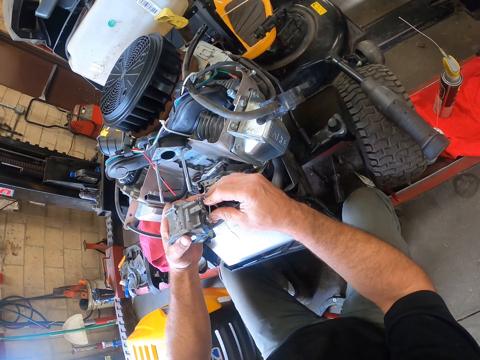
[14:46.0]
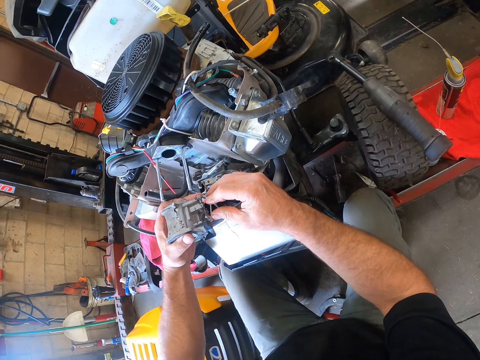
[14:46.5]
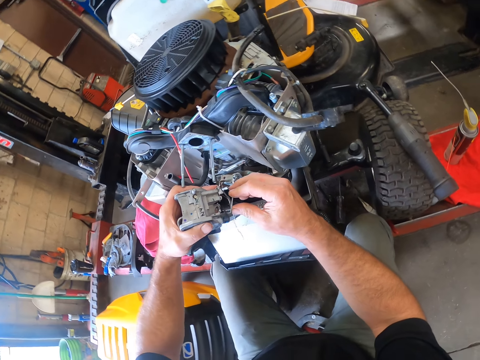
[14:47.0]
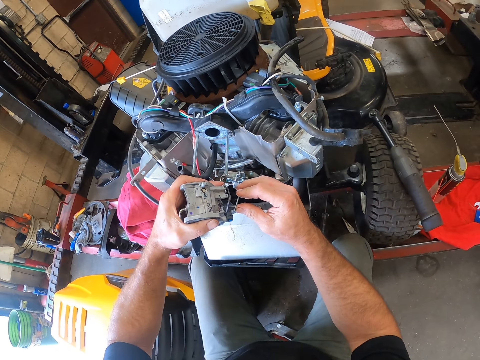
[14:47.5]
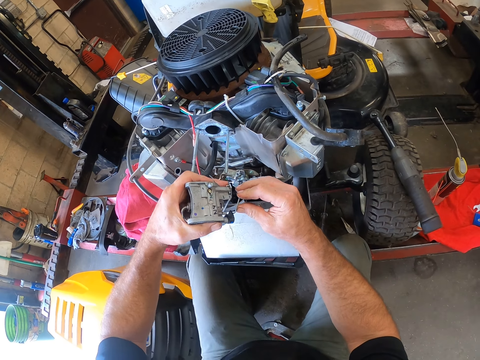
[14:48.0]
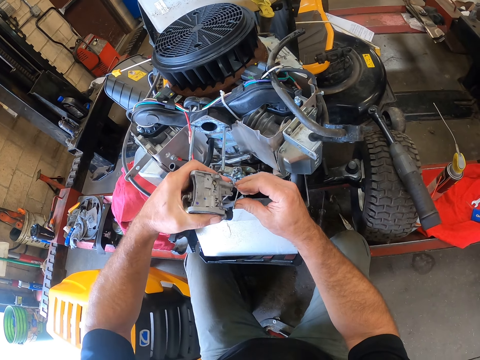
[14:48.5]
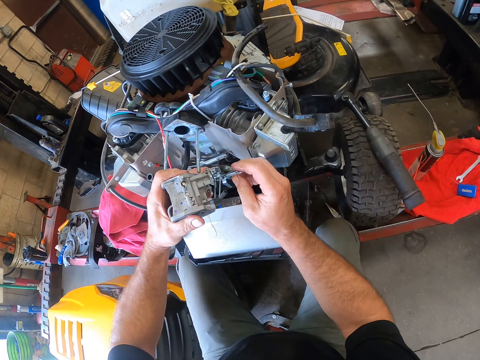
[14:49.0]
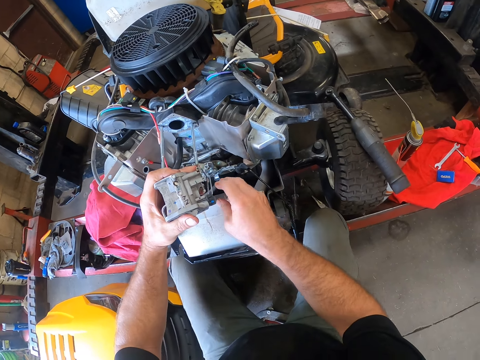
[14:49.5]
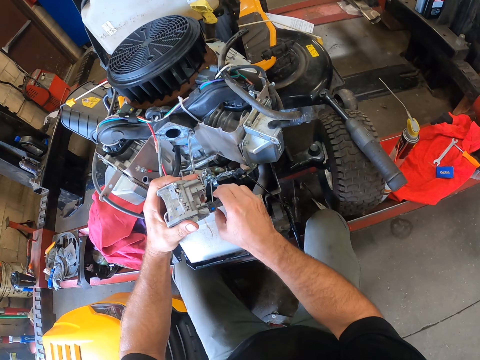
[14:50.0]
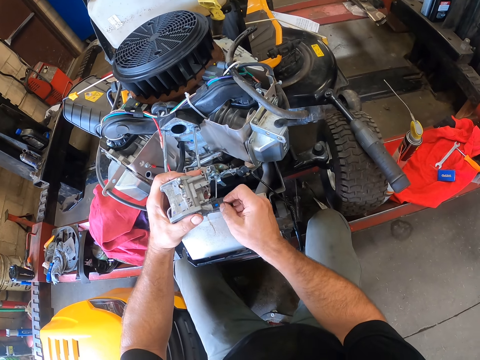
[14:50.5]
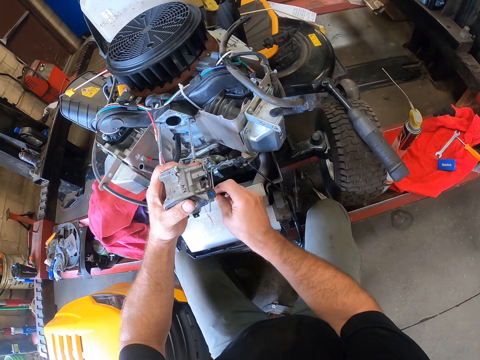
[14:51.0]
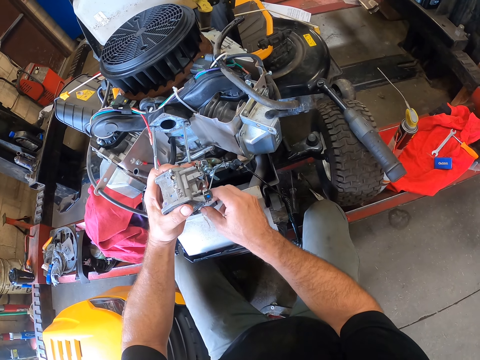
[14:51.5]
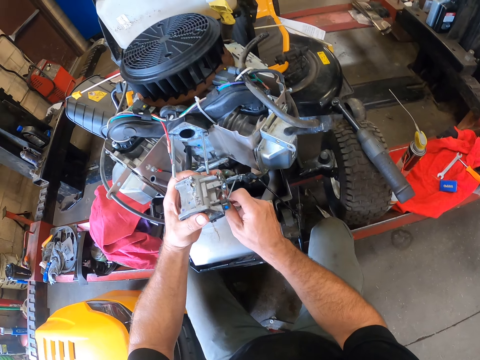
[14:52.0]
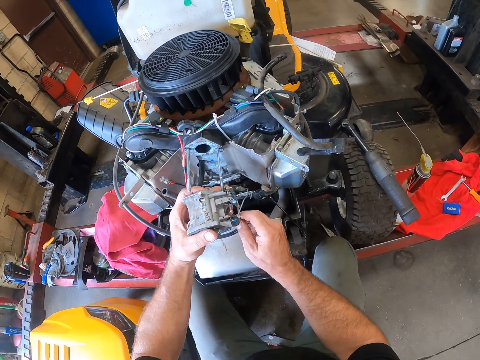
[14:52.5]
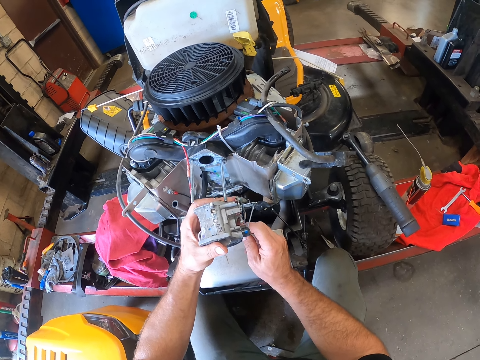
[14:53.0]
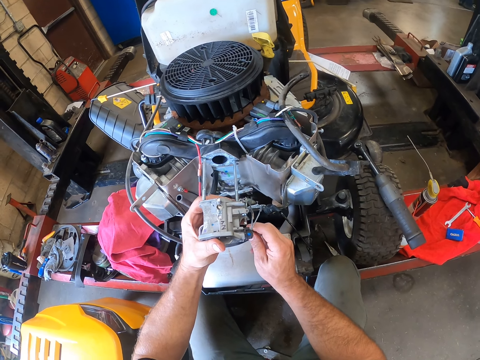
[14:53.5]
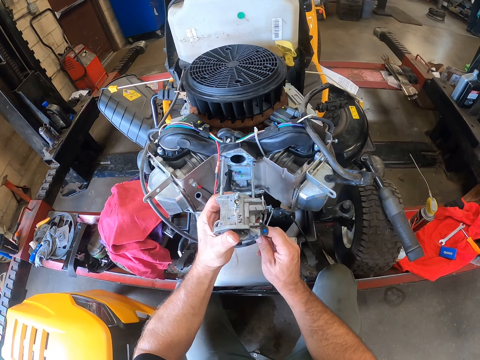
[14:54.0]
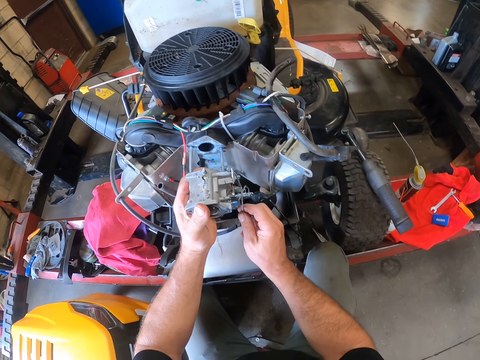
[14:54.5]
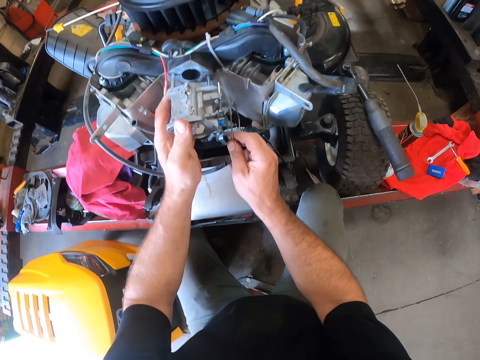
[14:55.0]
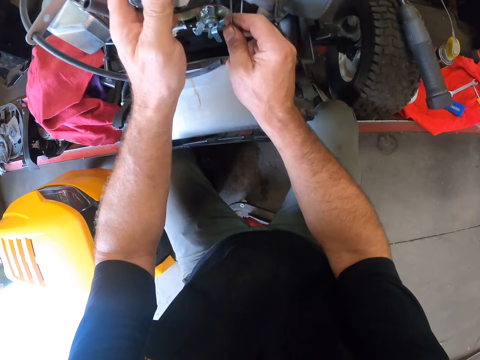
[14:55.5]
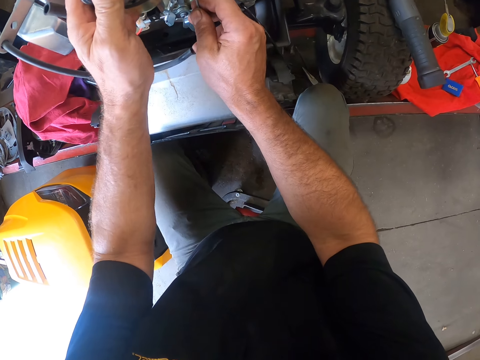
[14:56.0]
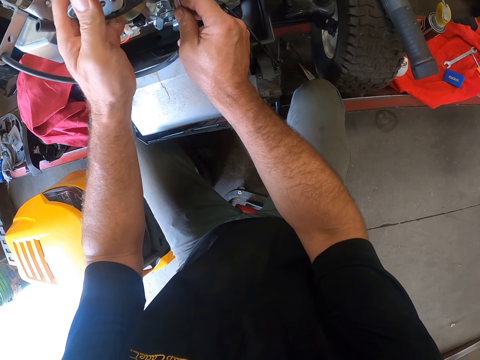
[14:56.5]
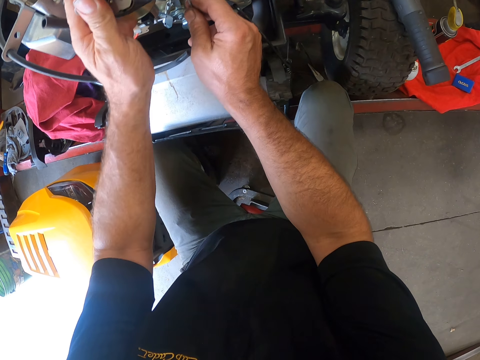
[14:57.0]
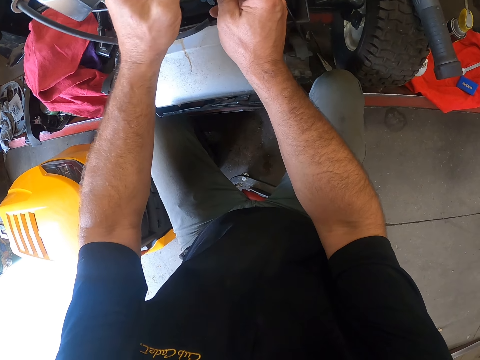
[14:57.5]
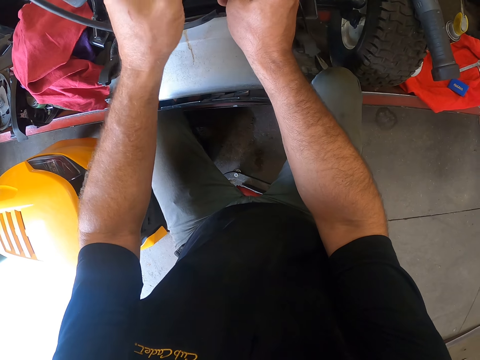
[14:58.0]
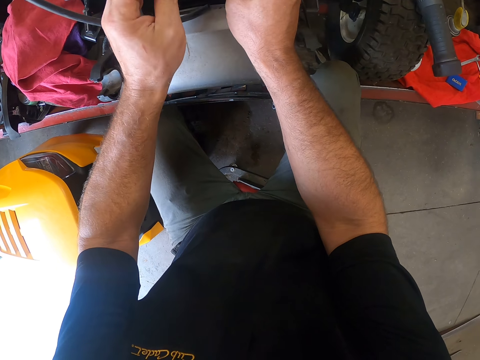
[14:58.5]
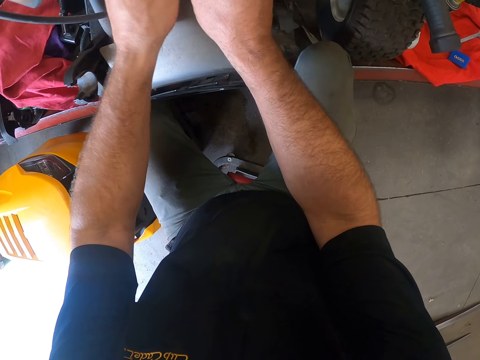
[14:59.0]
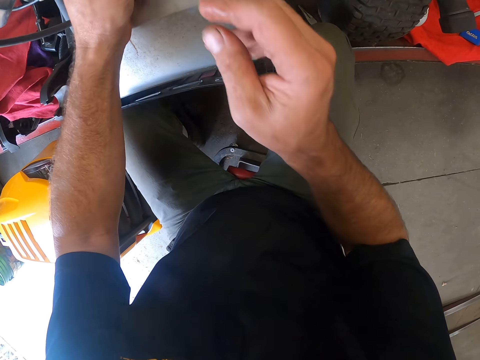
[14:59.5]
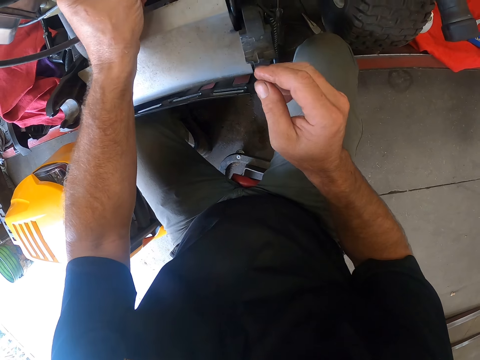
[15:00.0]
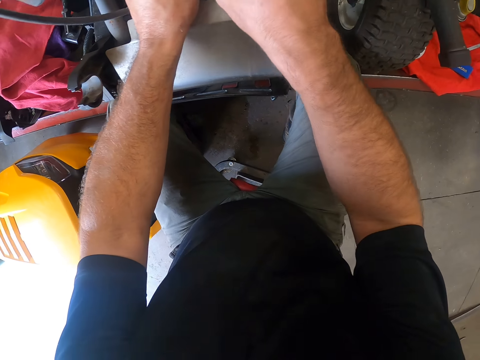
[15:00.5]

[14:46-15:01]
The camera wearer attaches the device to a lawn mower with both hands. They feel the fuel injector.

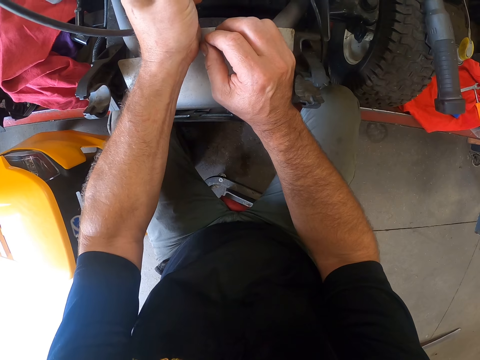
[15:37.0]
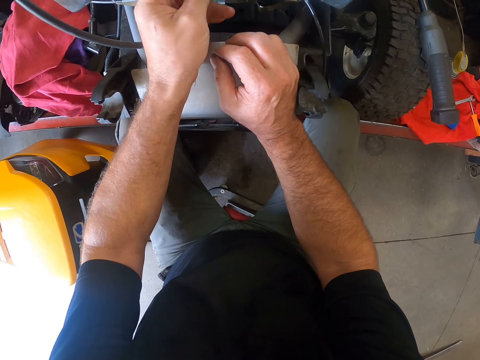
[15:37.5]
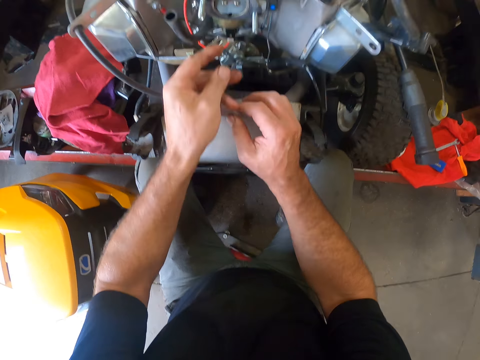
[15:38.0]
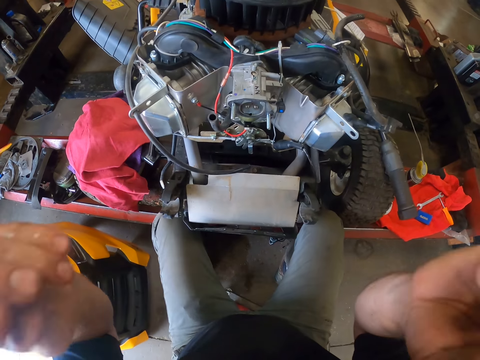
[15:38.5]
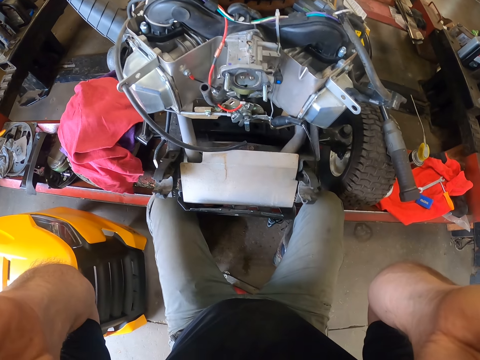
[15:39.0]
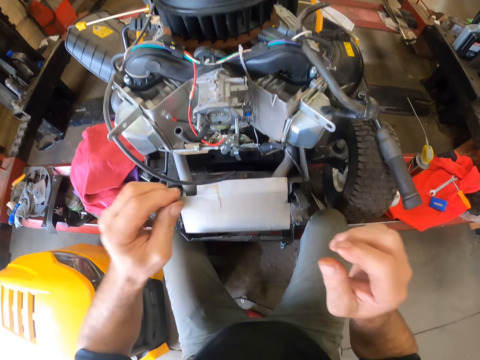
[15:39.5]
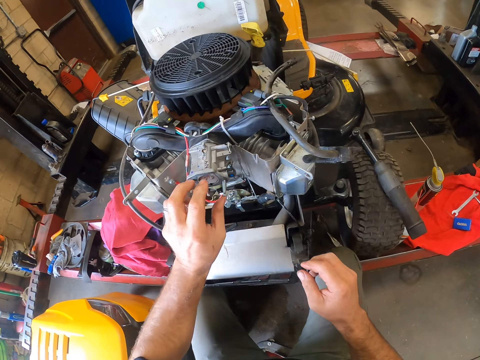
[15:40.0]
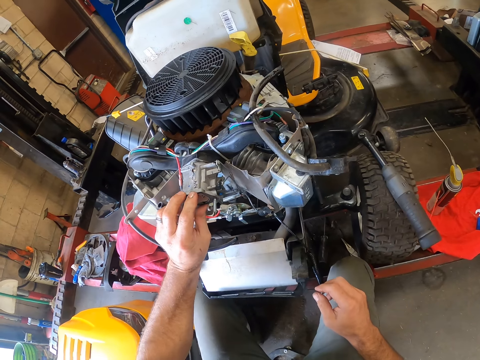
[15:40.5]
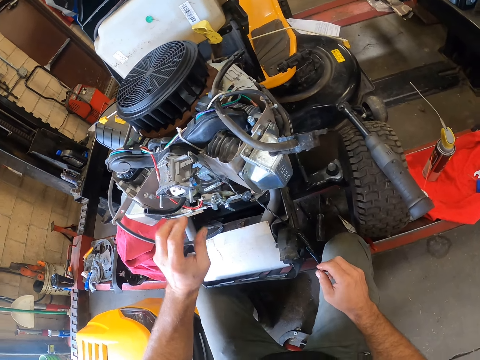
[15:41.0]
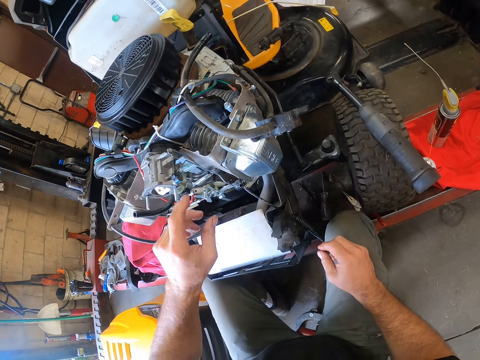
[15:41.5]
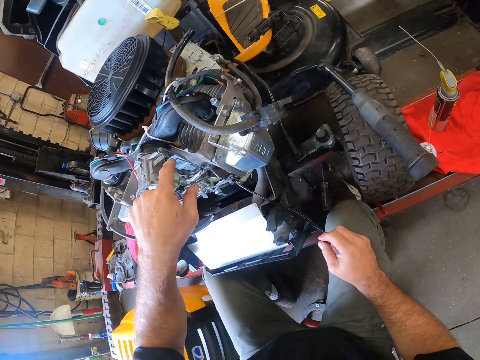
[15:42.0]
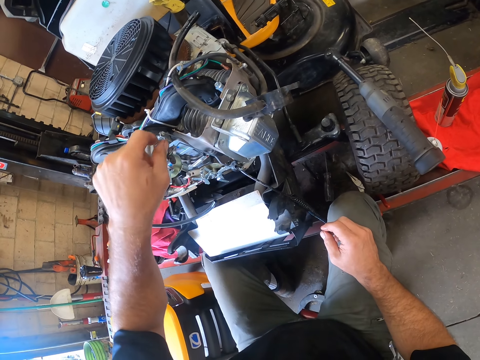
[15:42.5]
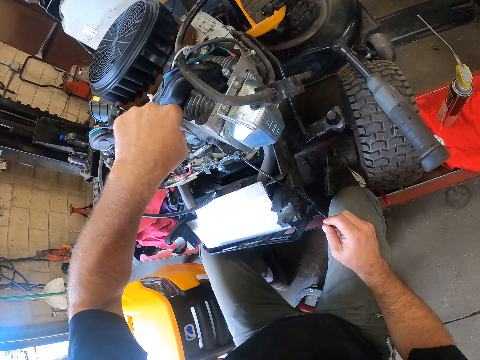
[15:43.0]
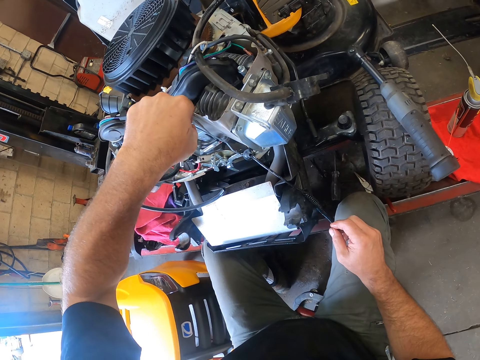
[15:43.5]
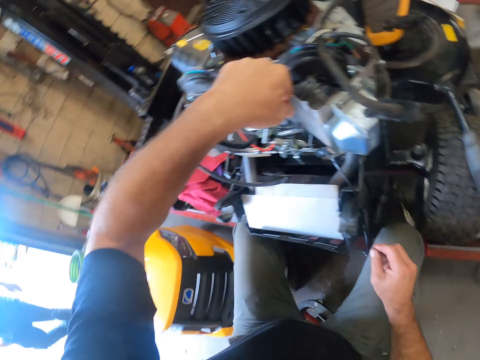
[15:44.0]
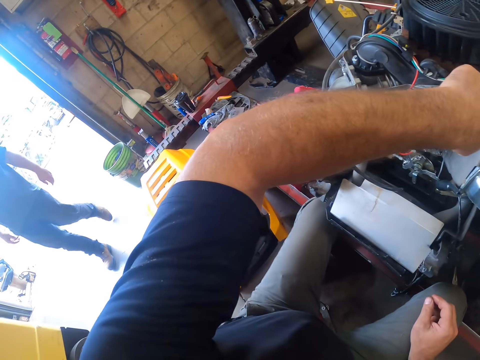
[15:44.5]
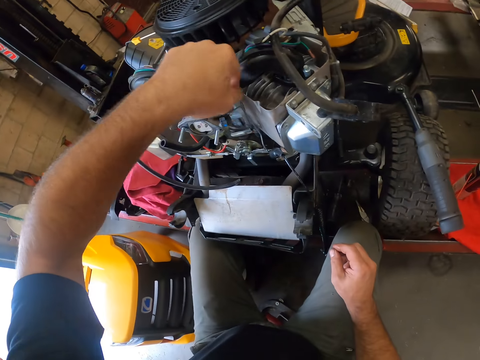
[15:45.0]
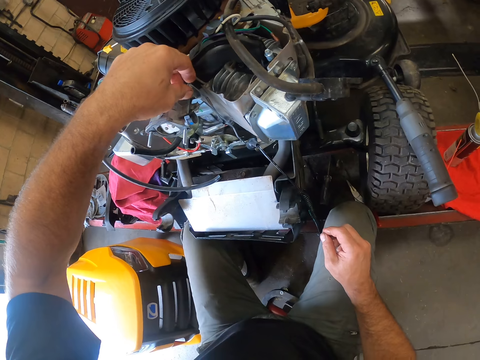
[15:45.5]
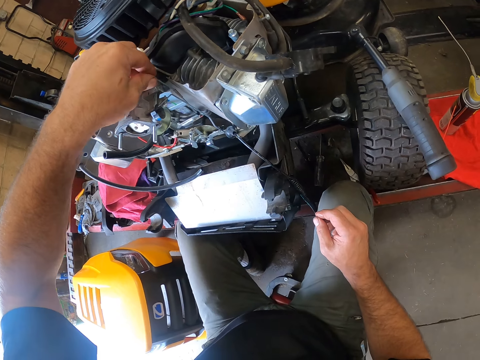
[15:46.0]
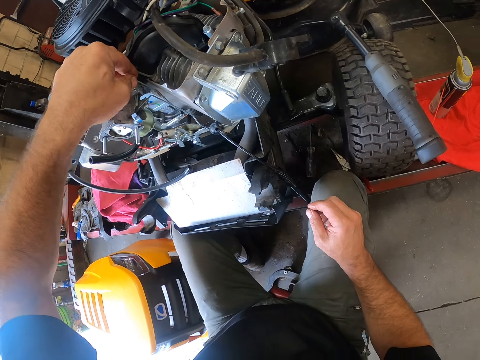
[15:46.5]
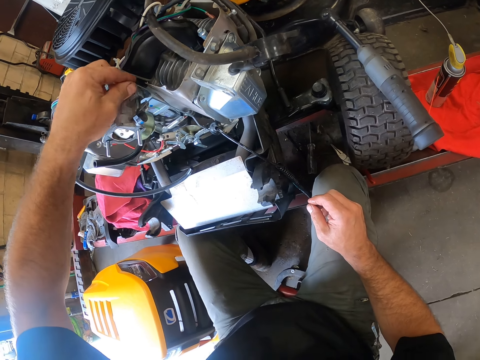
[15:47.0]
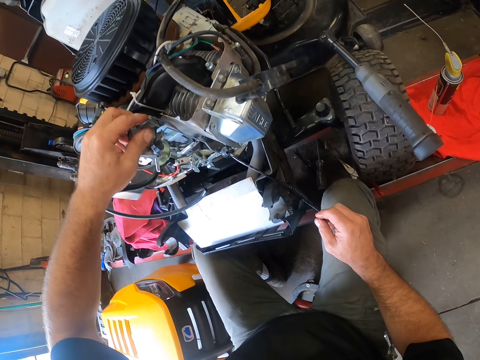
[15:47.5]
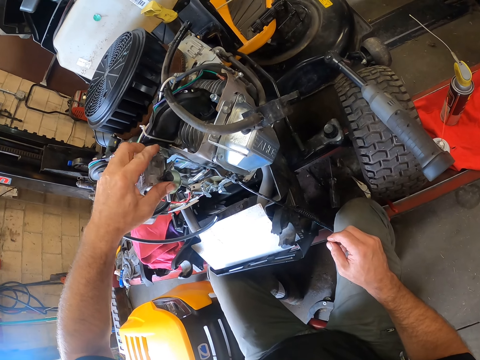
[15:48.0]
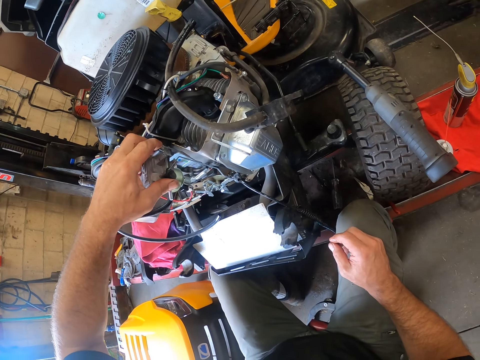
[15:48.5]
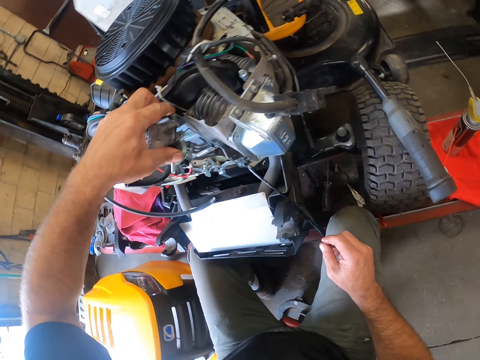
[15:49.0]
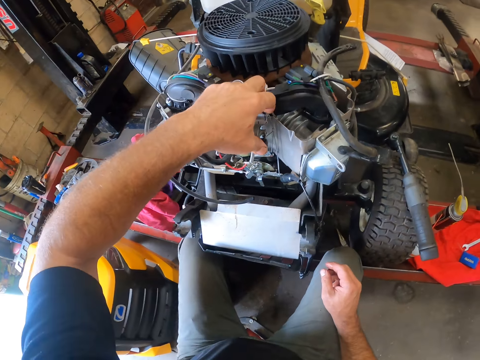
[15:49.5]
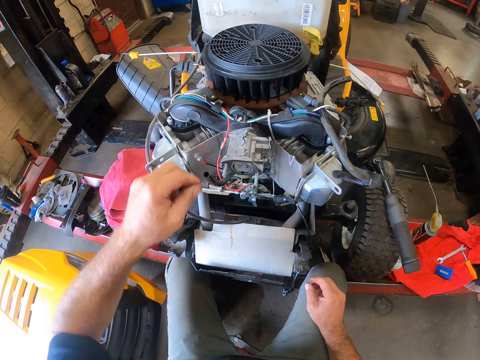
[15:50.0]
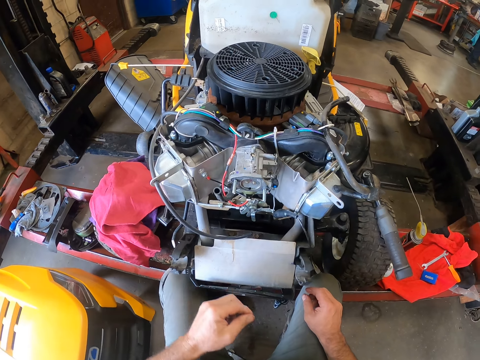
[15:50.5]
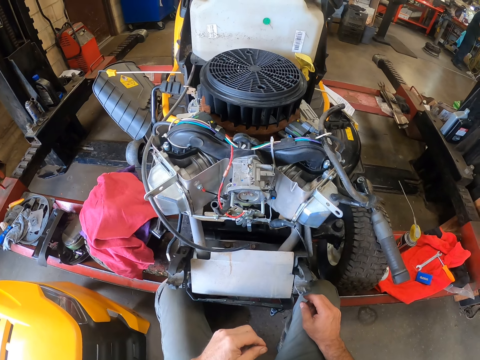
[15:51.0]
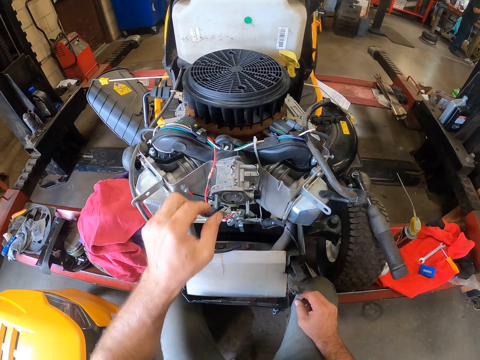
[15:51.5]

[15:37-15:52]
The camera wearer lifts hands. He adjusts the camera with both hands. He feels the fuel injector. He uses his right hand to make adjustments. A person walks in. The camera wearer tests the fuel injector.
